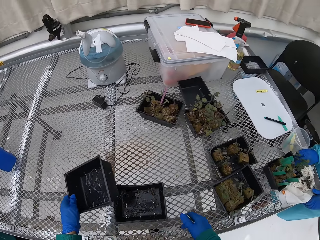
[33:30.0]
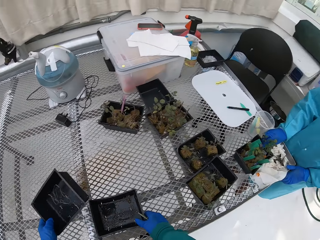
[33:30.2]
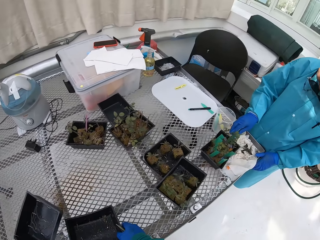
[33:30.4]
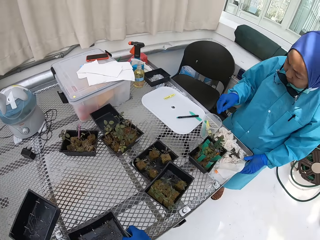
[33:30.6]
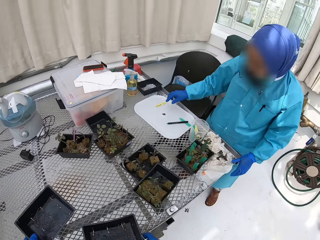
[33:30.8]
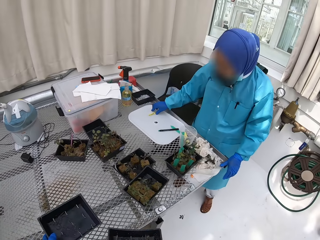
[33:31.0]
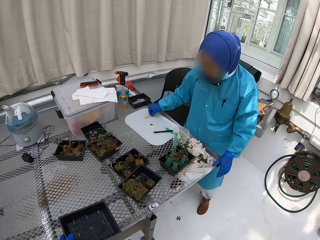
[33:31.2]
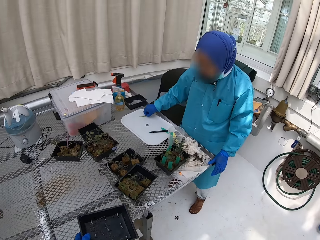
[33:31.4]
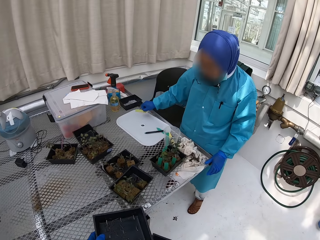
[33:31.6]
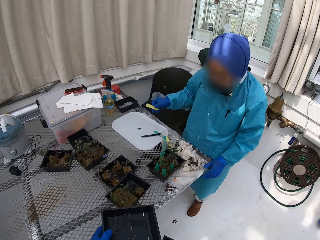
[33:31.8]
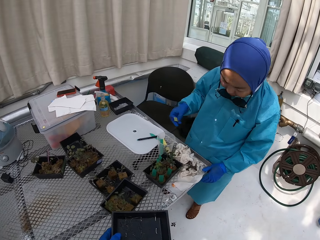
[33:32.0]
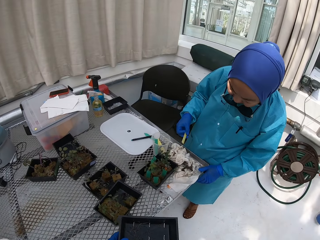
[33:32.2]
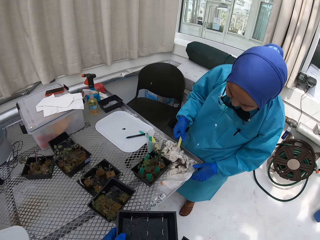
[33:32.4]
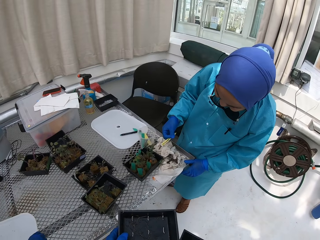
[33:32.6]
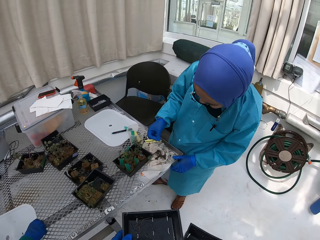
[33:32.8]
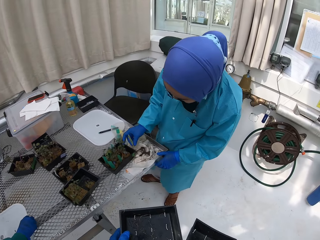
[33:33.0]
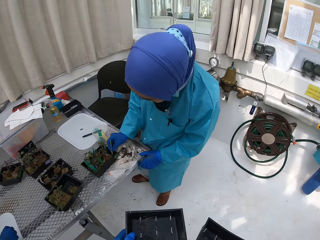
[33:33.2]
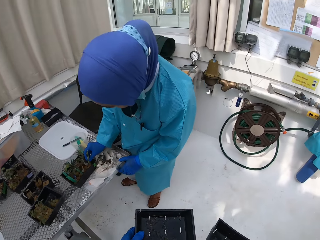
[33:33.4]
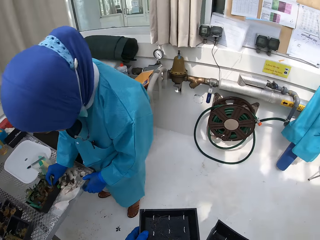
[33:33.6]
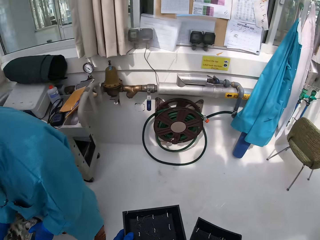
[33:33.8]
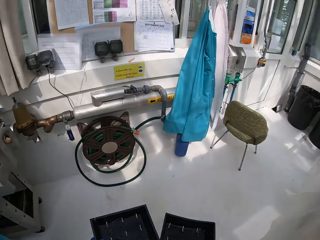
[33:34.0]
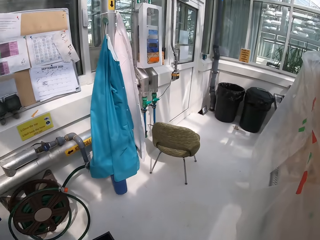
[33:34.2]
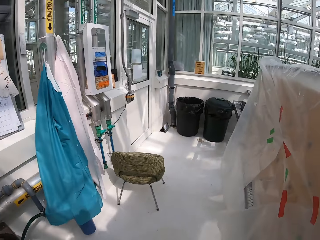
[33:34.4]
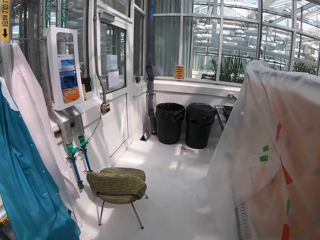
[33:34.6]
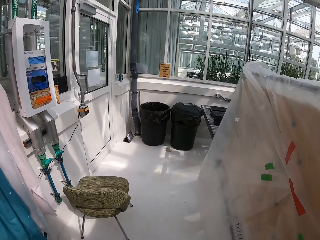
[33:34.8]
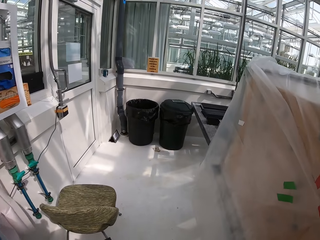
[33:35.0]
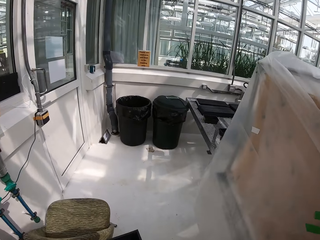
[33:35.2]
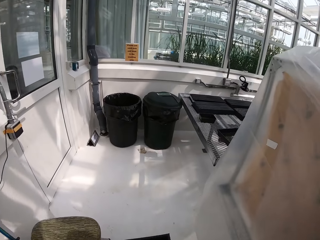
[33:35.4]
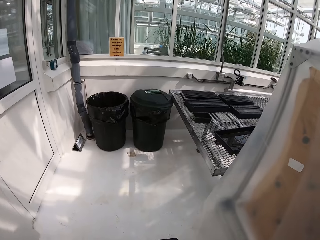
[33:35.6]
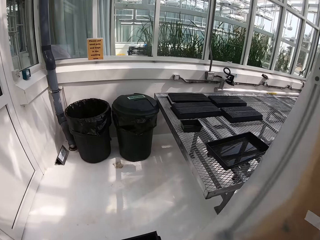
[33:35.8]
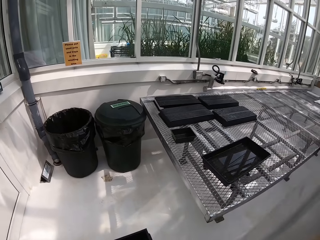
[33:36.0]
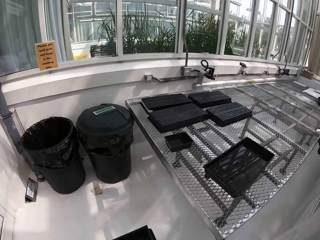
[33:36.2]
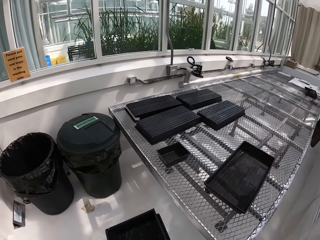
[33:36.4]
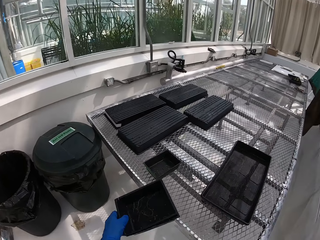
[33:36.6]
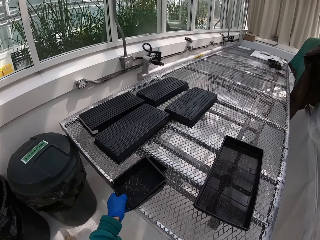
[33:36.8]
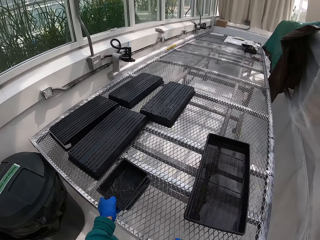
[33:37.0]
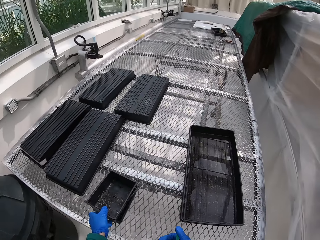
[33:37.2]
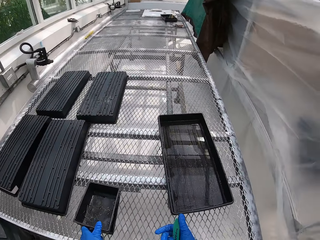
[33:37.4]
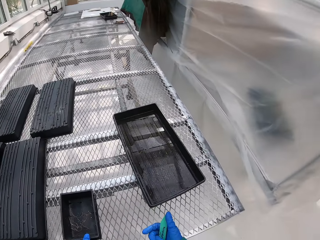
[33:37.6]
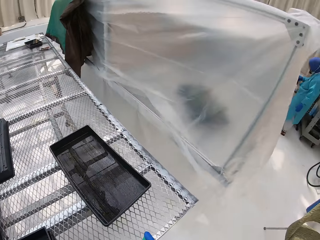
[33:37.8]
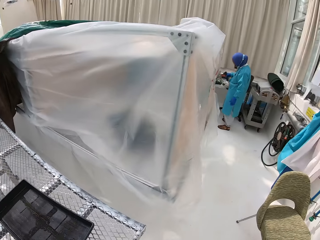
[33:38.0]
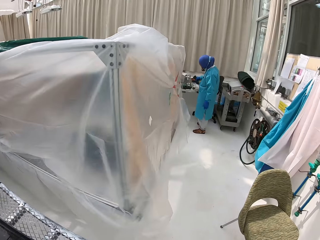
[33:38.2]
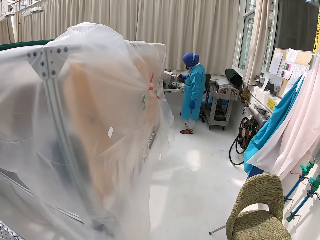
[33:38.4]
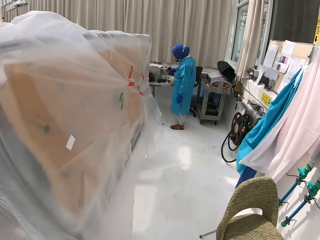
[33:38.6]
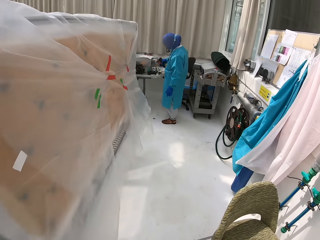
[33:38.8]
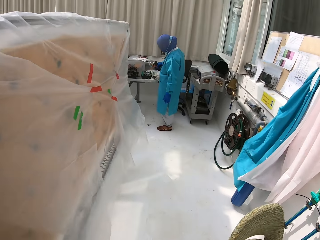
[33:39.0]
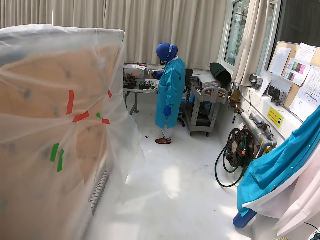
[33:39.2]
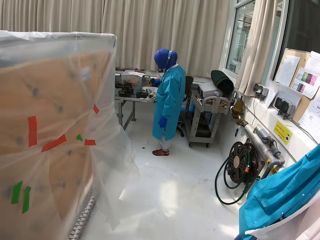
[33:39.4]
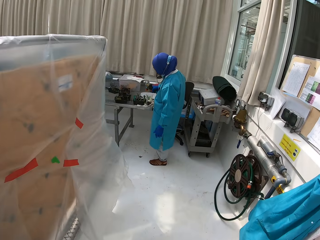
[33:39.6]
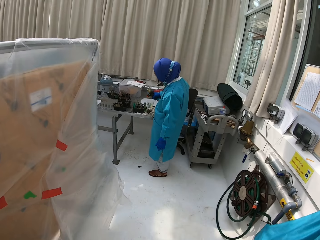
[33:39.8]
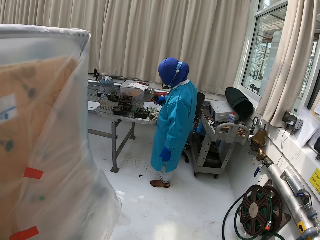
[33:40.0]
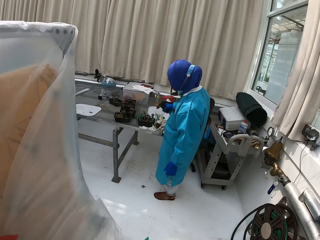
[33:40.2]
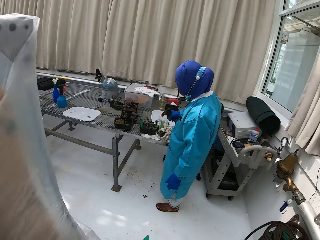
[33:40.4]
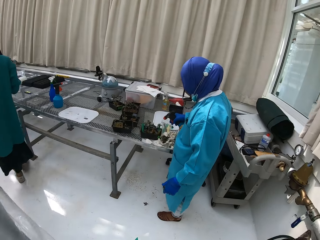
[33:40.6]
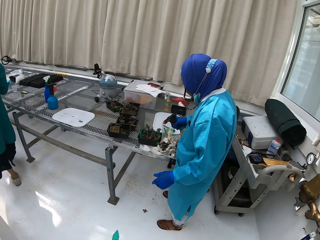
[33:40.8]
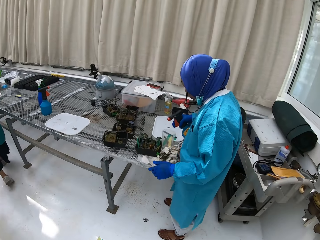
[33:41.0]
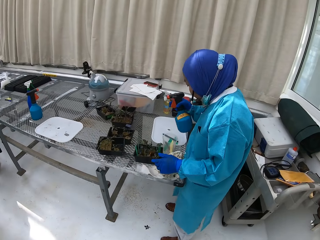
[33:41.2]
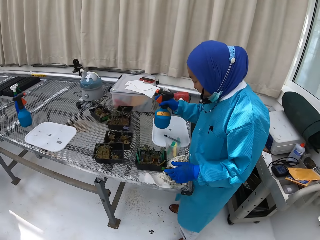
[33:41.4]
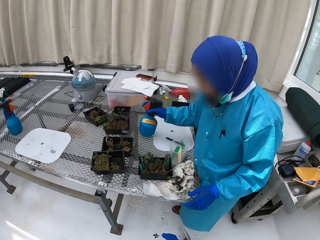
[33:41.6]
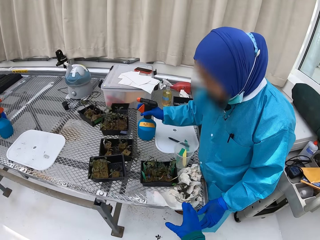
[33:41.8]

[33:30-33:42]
The camera wearer walks in the lab with trays in hand. They put a tray on the stand and walk in the lab.

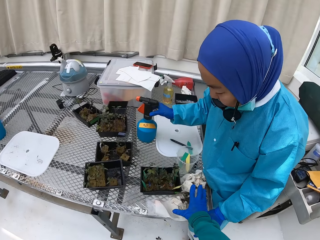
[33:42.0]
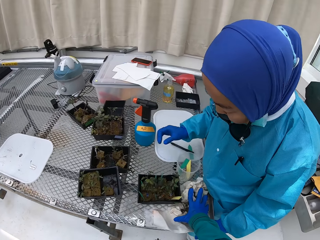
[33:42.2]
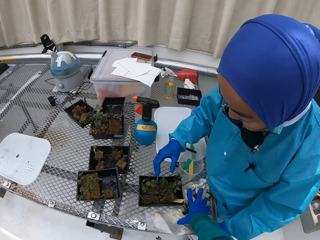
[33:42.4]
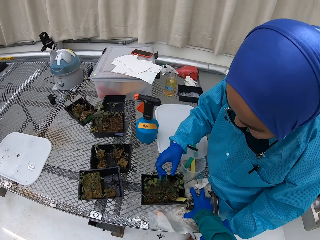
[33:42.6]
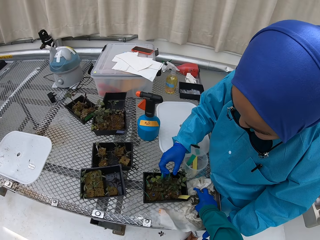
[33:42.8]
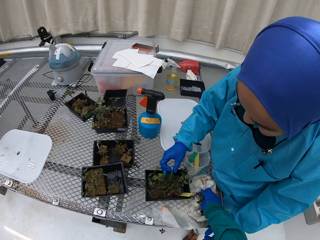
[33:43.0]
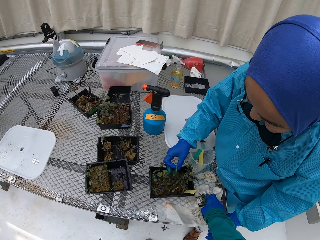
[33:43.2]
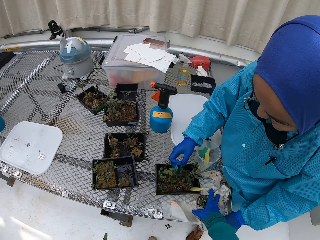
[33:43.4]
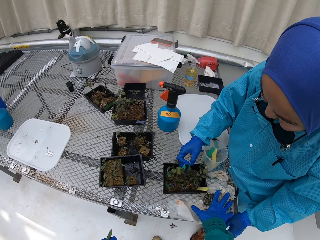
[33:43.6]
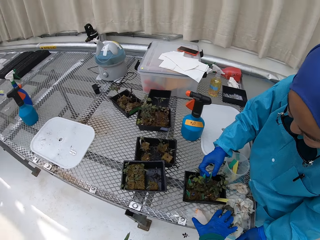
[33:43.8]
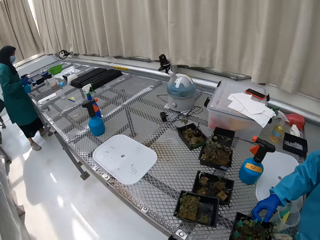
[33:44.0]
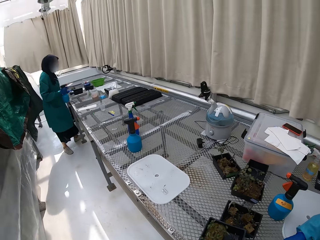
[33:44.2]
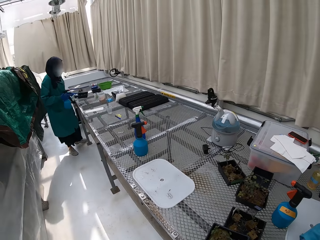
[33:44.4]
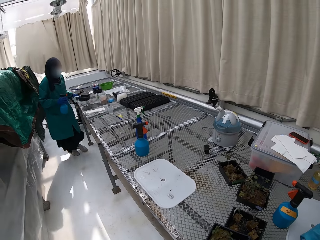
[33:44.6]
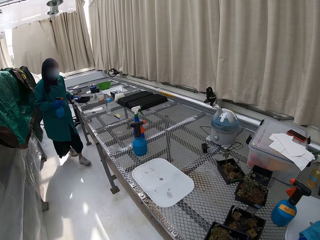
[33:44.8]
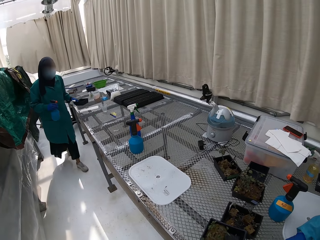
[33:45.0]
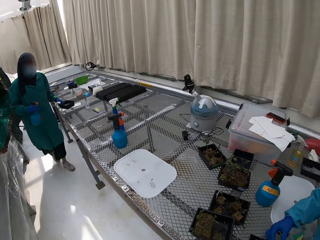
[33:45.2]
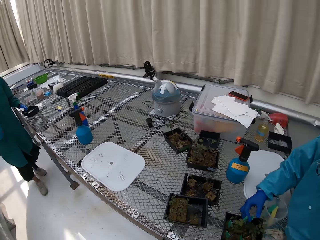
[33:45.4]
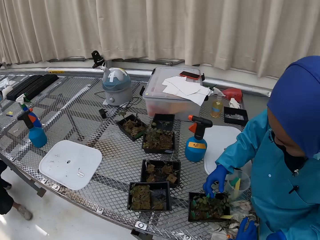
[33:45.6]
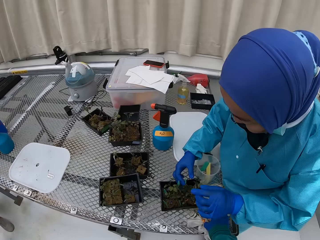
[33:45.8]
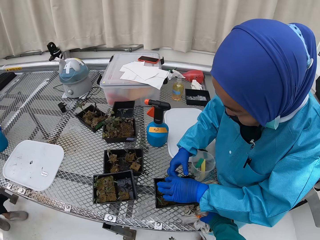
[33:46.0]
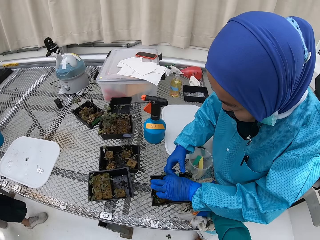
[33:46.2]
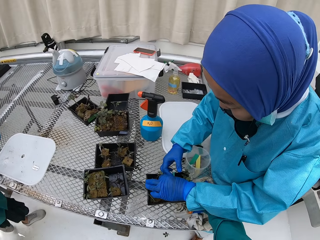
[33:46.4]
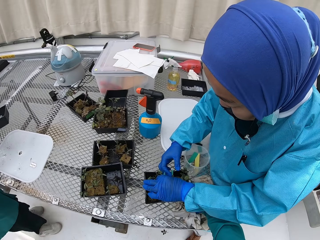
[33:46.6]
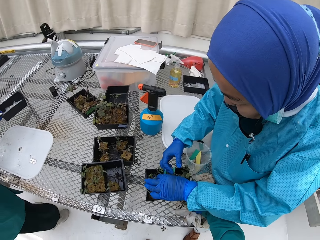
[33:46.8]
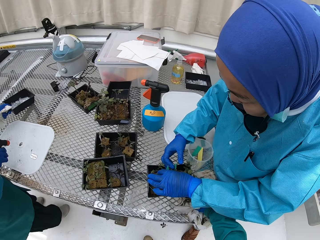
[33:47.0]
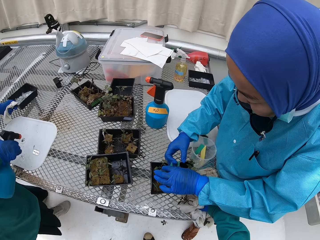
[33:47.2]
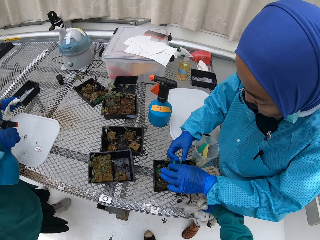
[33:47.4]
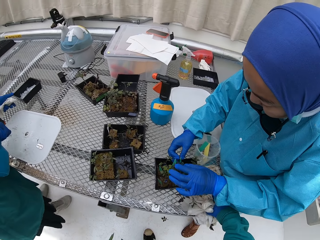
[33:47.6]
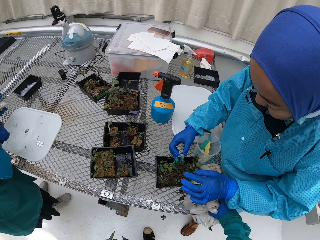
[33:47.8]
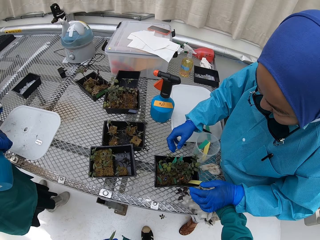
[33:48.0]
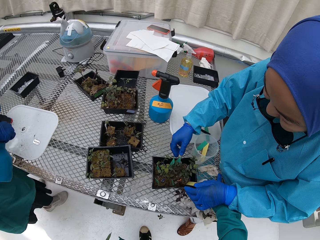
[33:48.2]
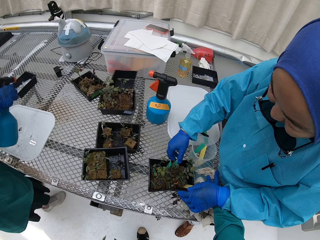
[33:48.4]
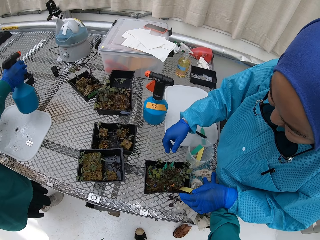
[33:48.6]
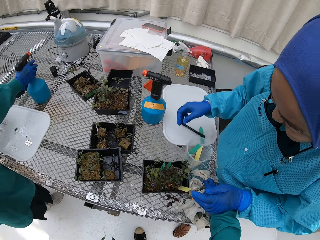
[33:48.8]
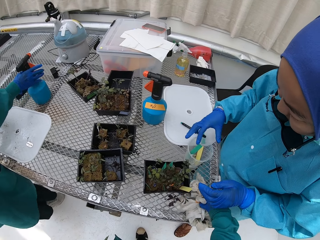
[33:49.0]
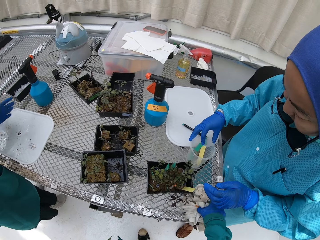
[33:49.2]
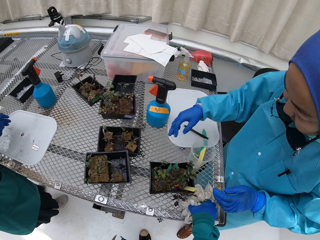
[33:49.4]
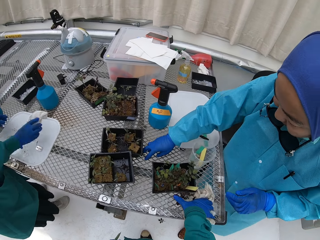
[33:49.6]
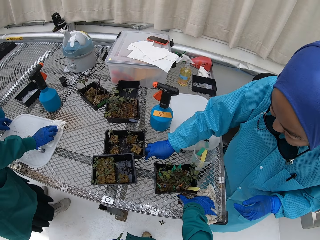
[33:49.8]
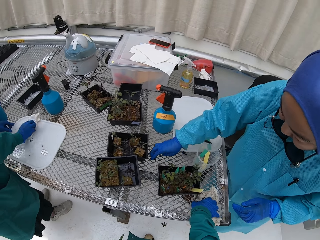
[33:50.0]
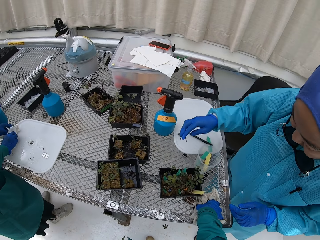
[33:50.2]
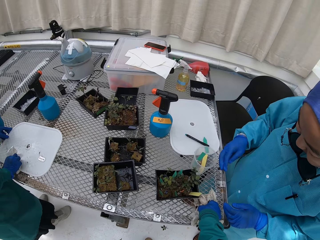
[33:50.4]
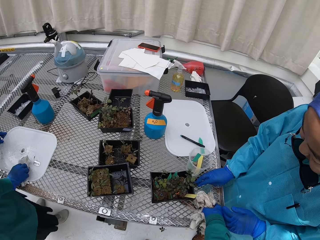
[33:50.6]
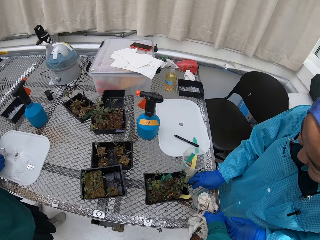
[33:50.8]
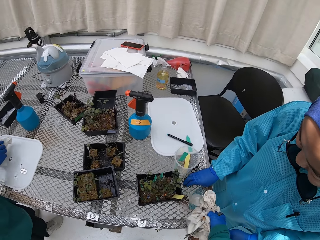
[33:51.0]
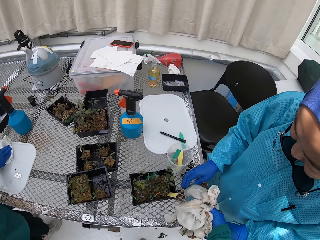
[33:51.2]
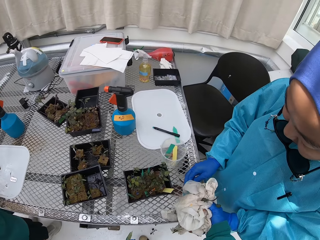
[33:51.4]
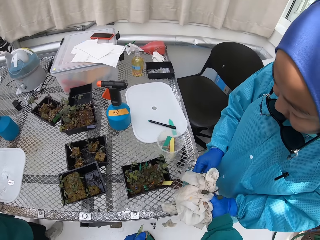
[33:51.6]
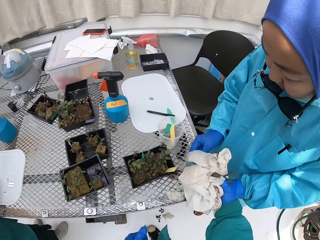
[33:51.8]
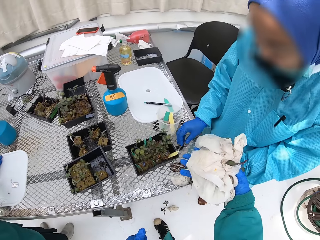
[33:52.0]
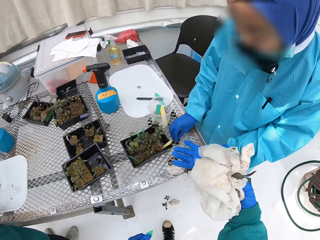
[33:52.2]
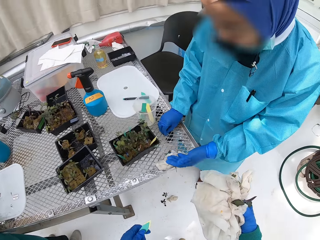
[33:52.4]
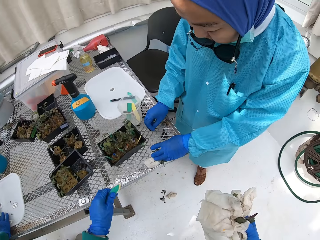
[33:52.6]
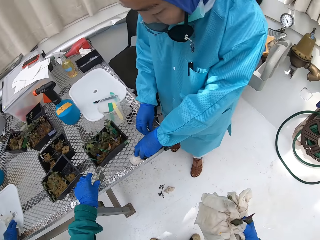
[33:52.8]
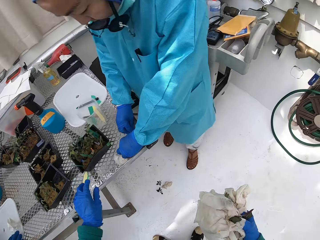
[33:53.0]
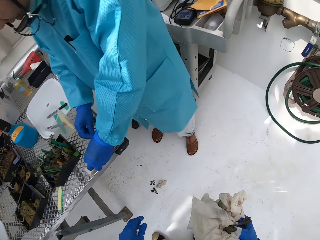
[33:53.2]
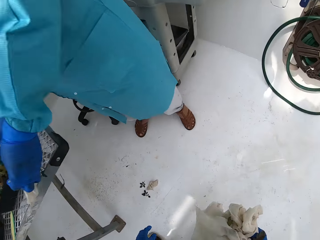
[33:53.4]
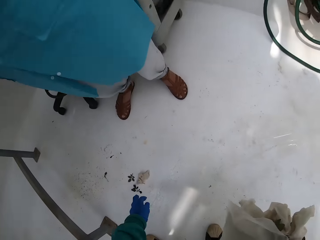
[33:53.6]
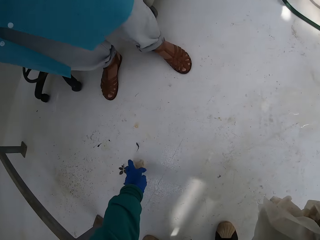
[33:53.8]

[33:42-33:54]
A person waters seedlings. The camera wearer touches trash on the stand, looks aside, gathers the trash and picks the trash on the stand.
